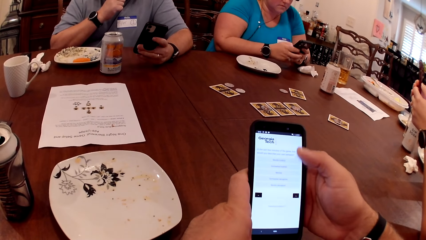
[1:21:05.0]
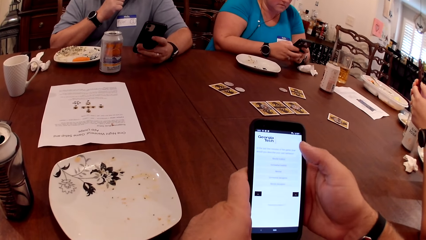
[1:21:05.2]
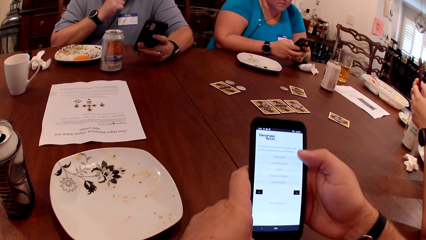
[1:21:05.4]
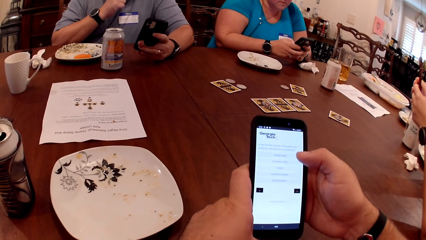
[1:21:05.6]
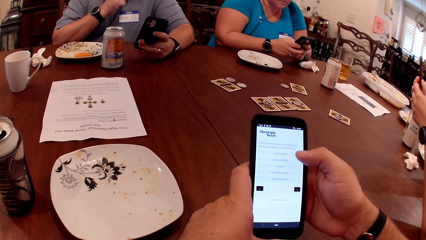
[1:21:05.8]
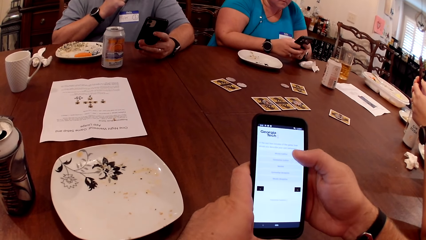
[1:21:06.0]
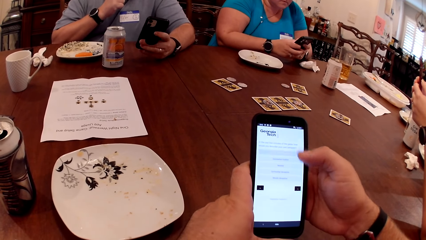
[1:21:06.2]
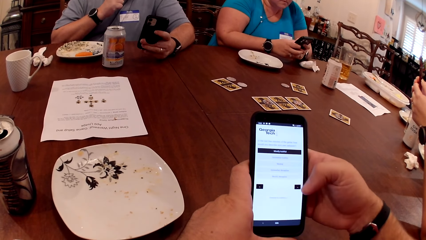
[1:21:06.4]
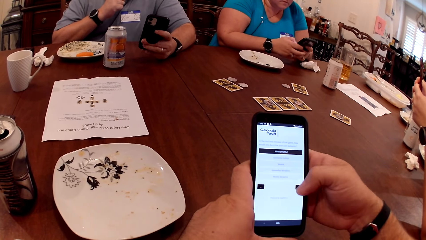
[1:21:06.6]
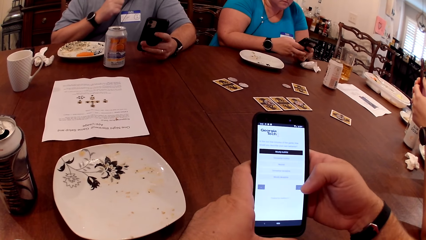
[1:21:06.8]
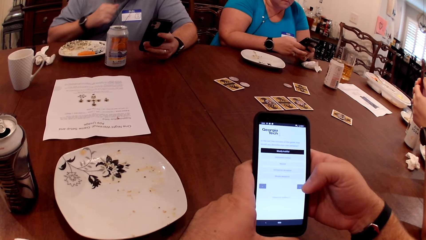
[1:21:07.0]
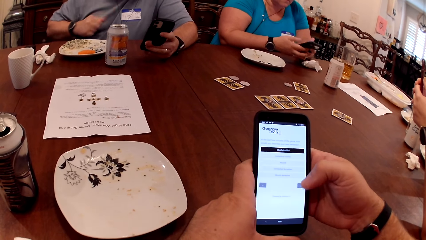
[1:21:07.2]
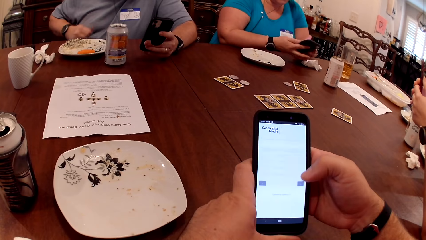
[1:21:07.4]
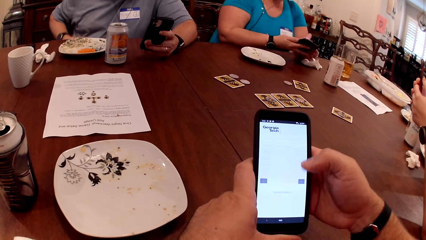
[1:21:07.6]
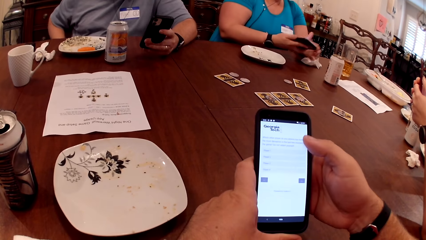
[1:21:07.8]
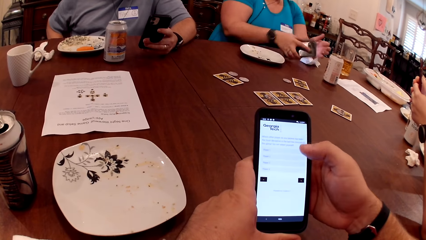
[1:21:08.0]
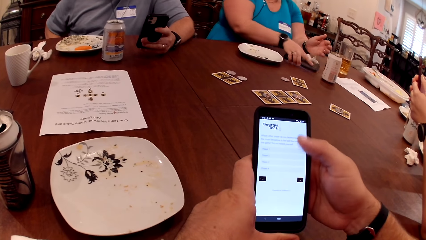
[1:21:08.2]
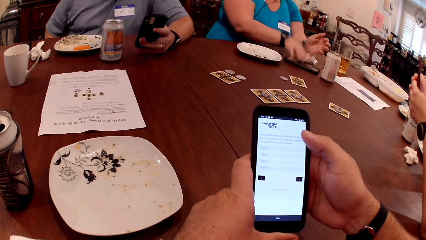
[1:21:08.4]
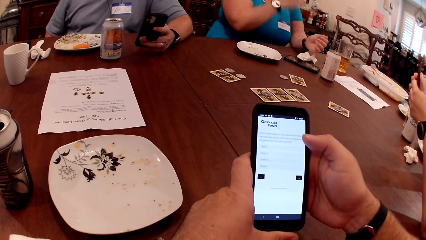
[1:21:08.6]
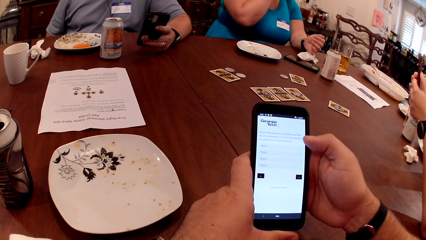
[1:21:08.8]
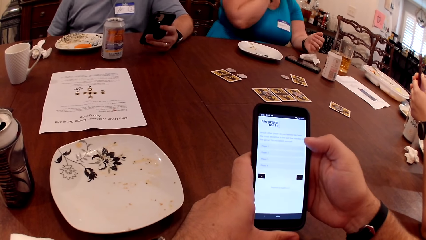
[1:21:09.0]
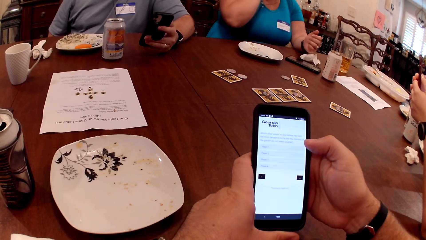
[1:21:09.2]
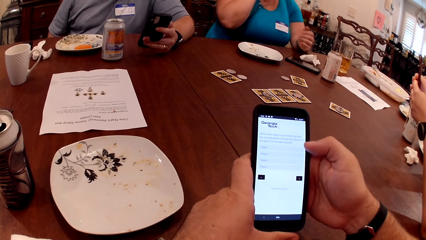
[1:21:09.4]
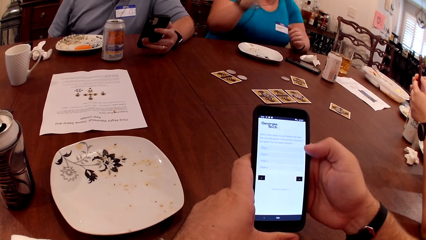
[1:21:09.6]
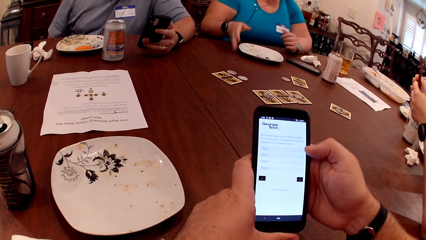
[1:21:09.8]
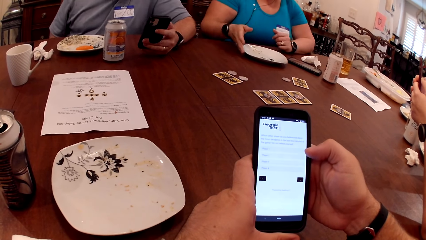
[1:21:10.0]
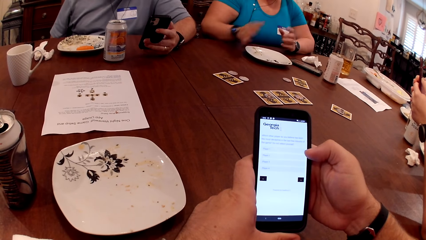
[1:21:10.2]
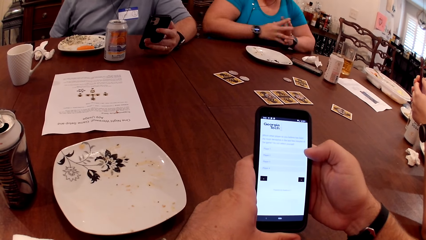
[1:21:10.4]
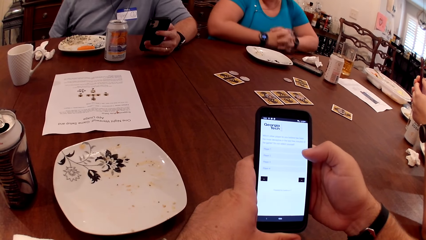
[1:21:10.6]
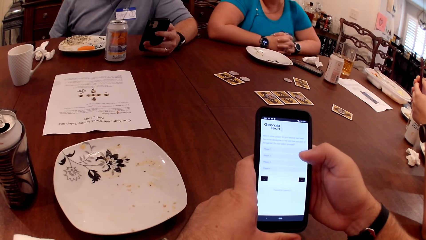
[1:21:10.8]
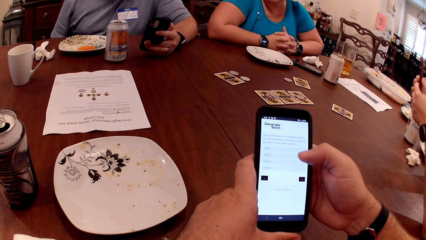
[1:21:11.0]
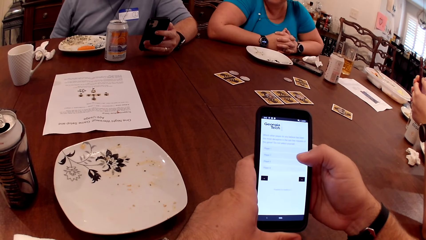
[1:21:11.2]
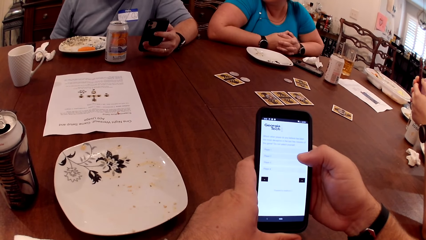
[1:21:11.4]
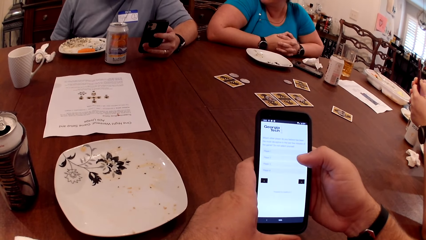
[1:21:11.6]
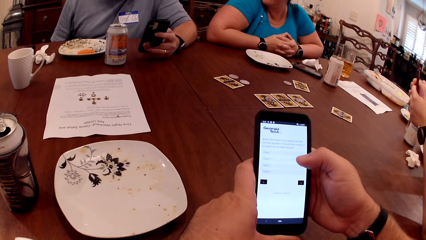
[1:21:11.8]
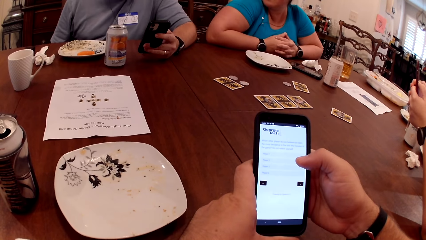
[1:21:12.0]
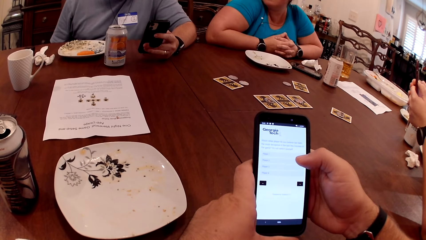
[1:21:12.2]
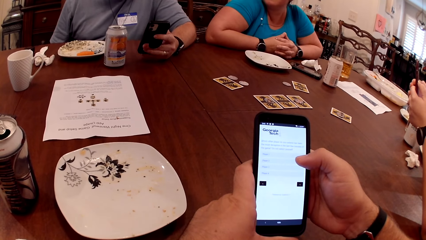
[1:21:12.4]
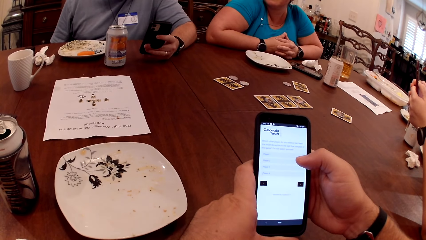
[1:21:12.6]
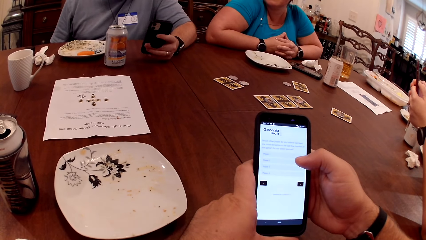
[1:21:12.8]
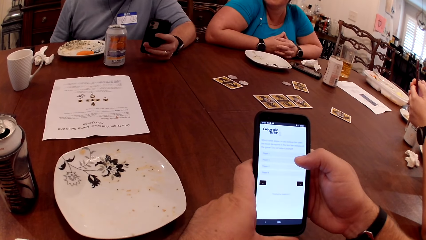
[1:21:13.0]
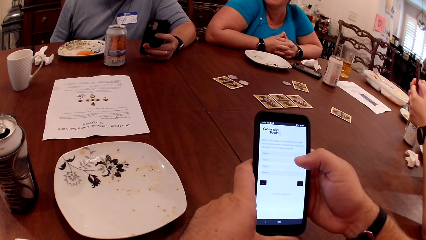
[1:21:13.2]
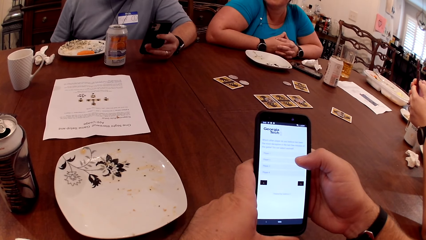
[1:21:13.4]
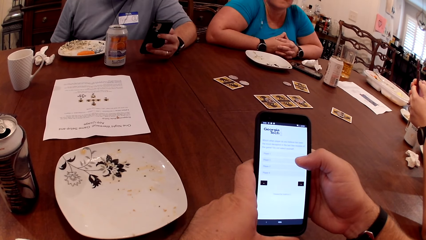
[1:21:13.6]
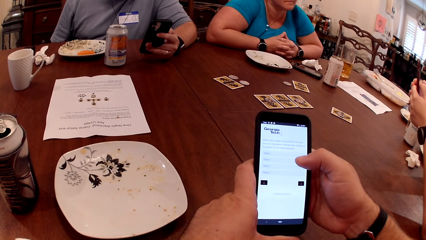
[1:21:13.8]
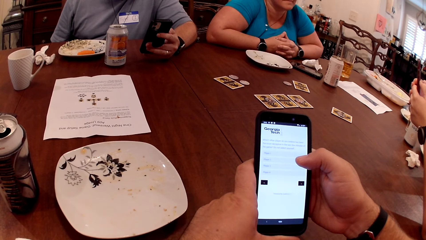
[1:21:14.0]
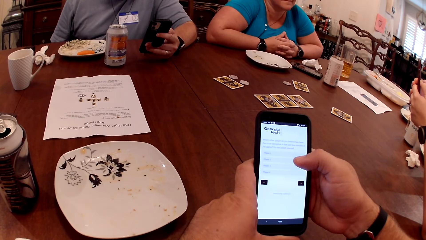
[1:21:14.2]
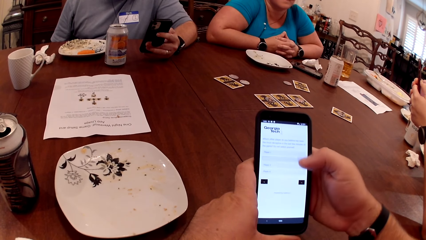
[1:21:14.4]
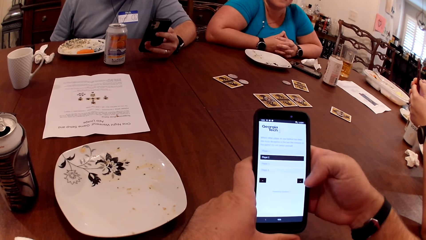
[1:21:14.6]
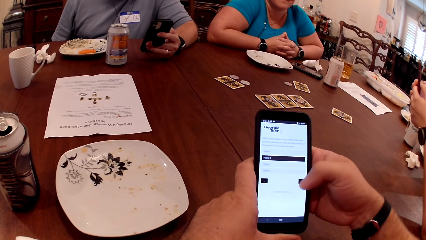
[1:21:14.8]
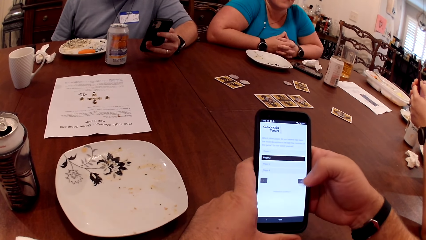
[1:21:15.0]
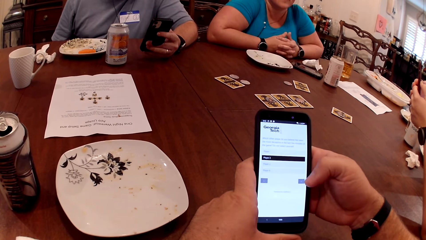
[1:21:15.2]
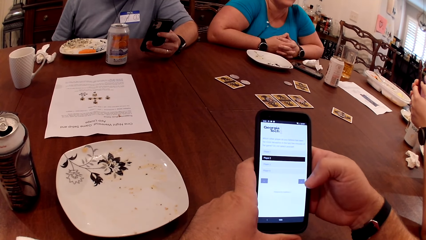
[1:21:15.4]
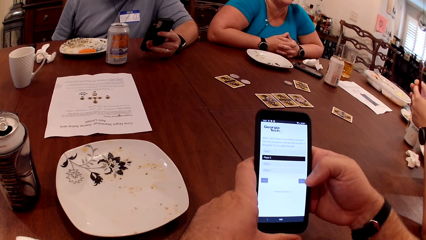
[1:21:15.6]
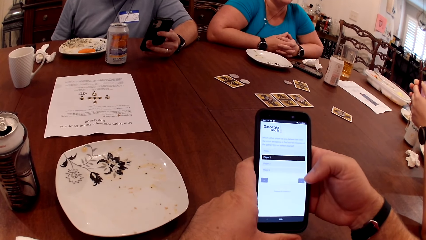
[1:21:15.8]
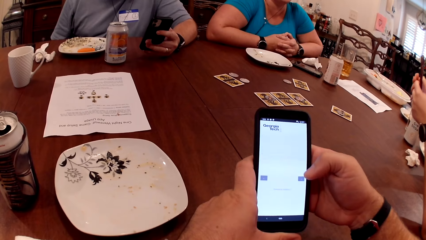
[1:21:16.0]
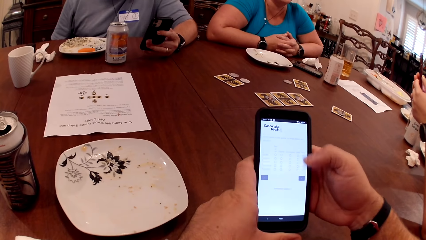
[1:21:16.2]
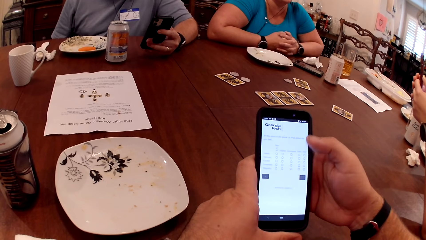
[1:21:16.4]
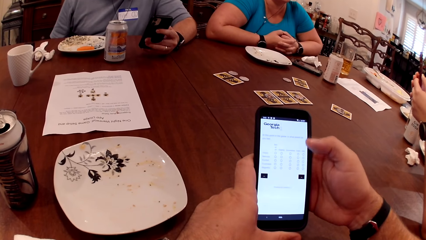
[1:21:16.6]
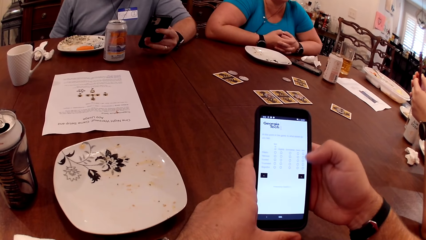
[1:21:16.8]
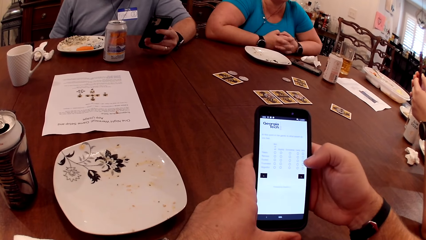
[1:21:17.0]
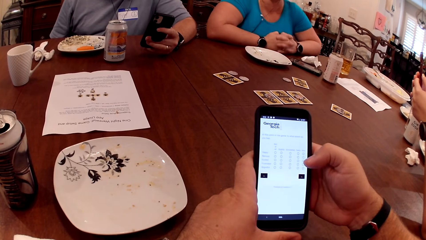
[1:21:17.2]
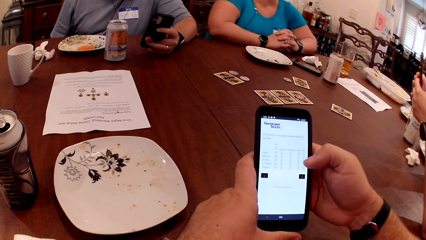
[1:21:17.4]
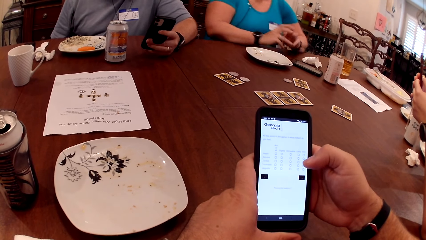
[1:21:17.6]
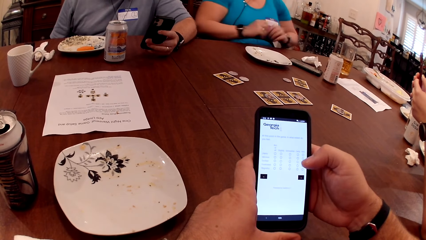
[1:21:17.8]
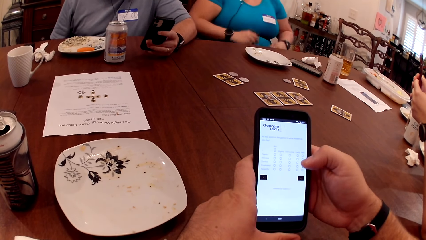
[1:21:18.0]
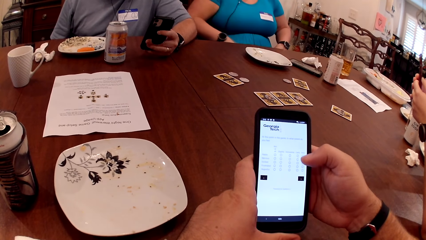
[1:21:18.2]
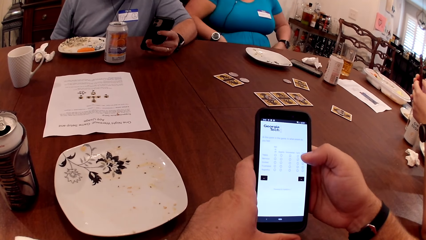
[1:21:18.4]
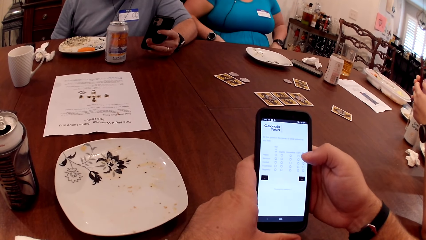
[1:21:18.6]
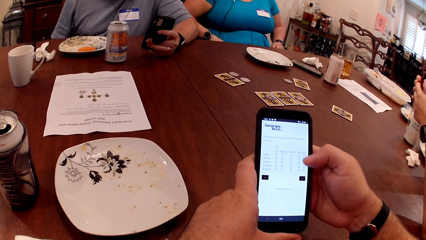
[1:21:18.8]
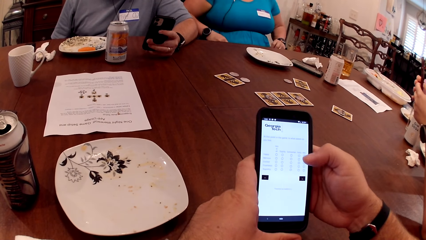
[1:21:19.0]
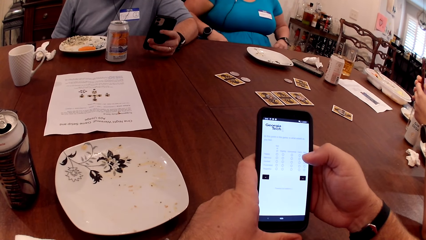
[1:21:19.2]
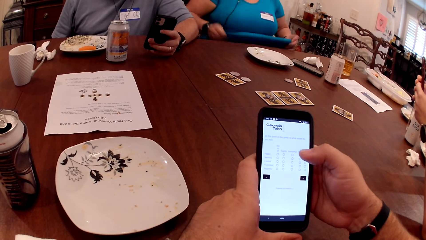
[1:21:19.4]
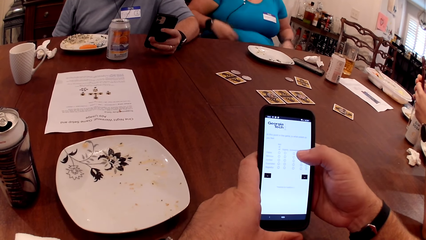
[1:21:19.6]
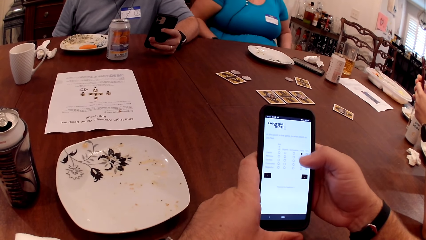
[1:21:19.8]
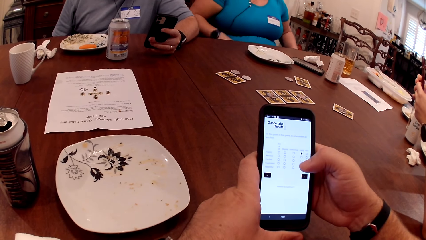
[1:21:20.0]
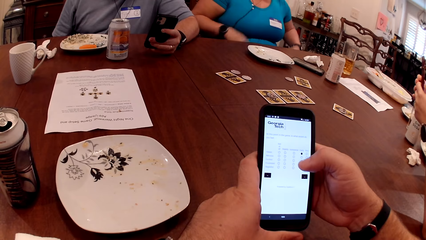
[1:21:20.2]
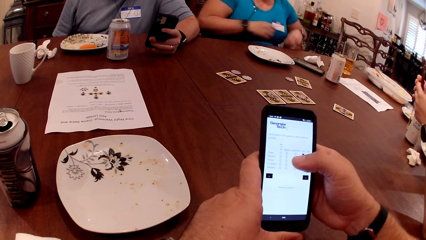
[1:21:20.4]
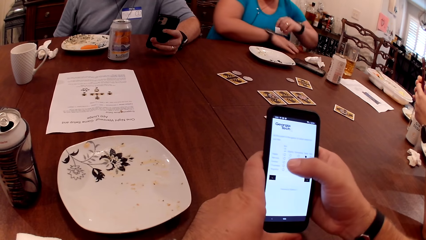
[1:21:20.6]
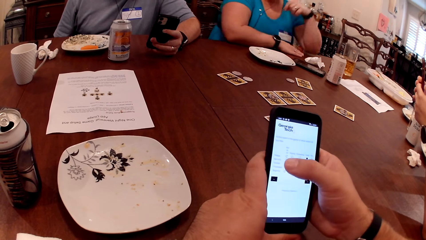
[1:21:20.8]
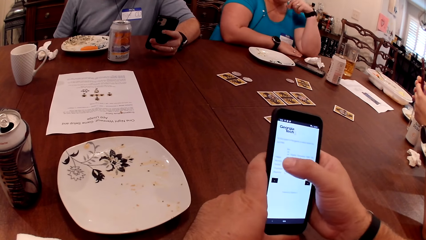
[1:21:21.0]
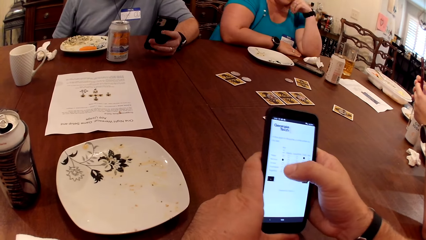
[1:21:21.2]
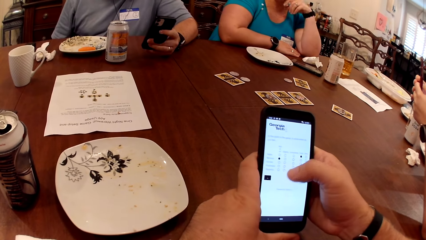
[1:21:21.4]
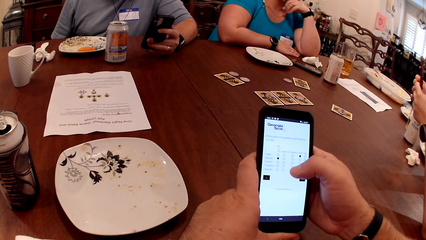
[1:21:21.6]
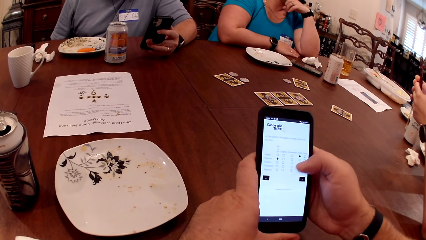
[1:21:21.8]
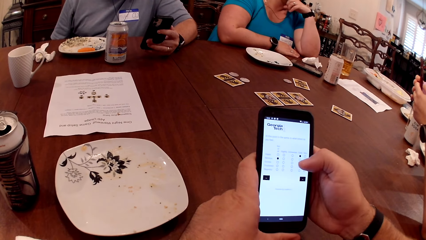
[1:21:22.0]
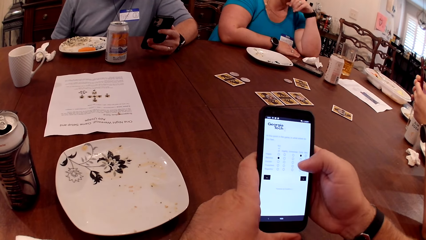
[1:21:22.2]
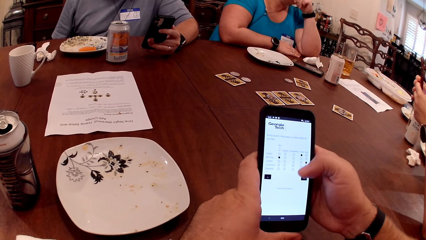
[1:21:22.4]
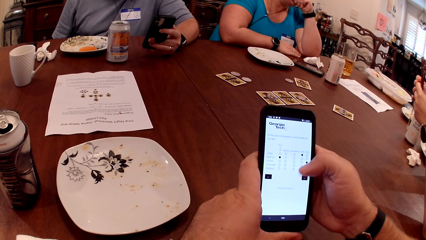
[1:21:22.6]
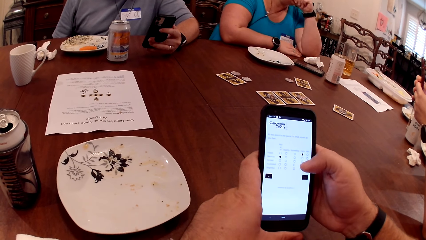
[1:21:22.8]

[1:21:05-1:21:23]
A woman drops the phone on the table with her right hand. The woman moves a plate on the table with her right hand. The woman adjusts her blouse with both hands.
